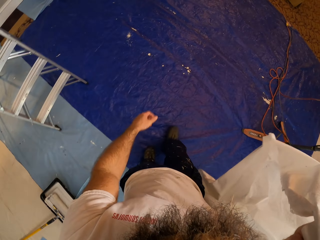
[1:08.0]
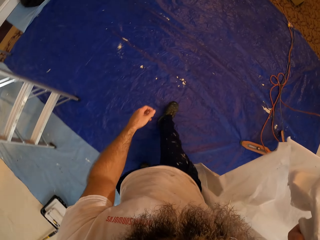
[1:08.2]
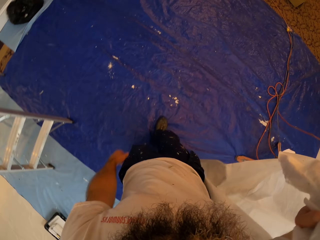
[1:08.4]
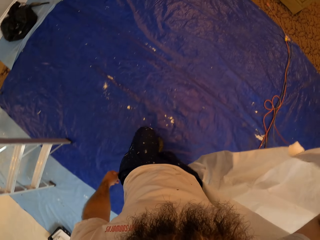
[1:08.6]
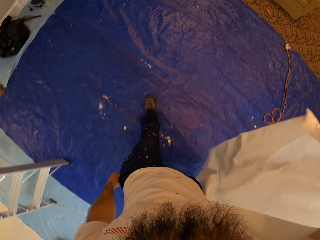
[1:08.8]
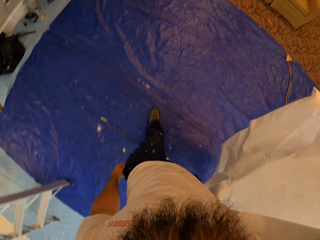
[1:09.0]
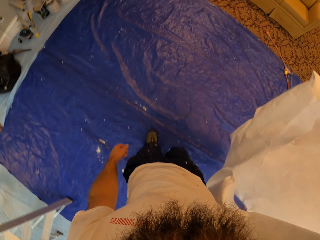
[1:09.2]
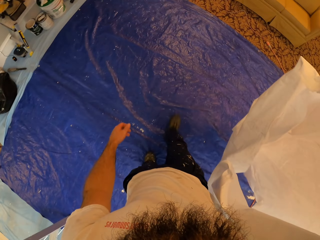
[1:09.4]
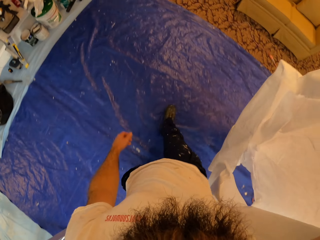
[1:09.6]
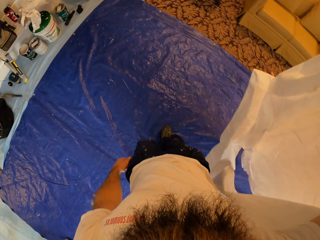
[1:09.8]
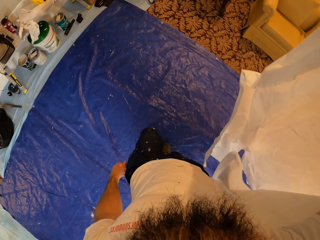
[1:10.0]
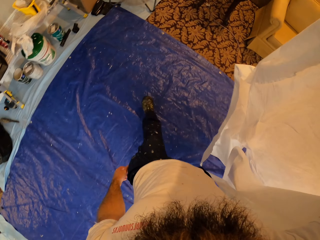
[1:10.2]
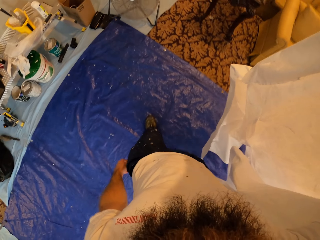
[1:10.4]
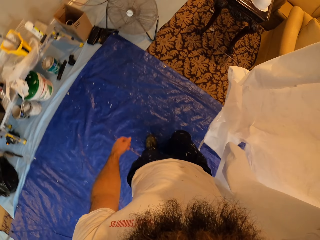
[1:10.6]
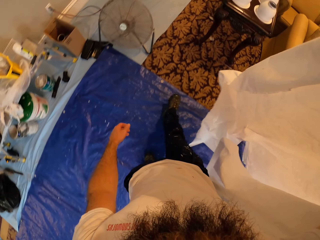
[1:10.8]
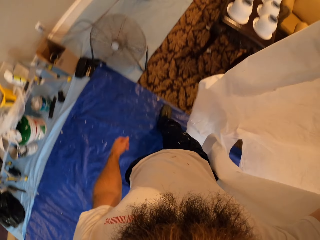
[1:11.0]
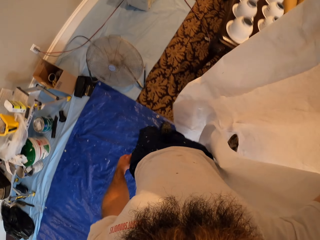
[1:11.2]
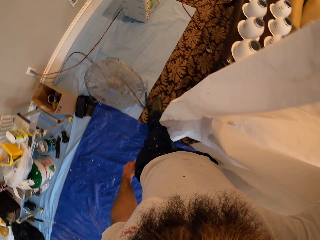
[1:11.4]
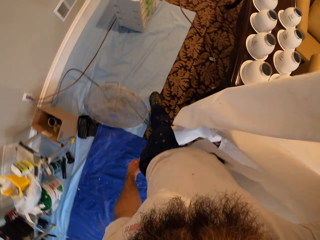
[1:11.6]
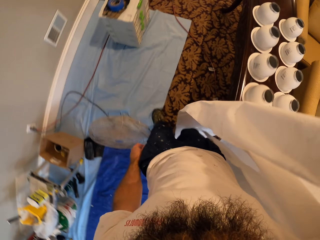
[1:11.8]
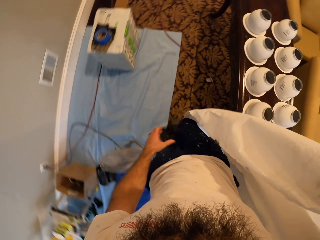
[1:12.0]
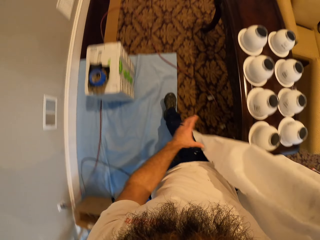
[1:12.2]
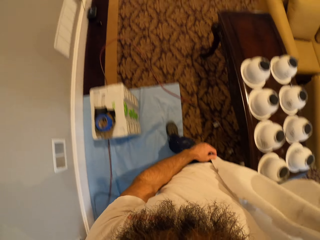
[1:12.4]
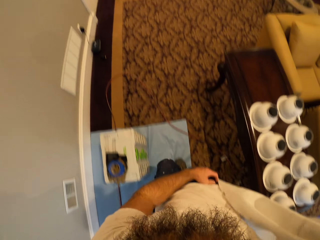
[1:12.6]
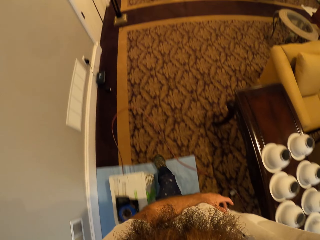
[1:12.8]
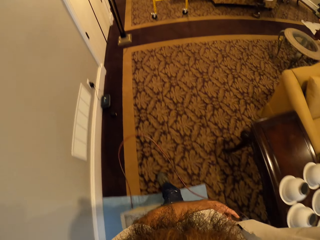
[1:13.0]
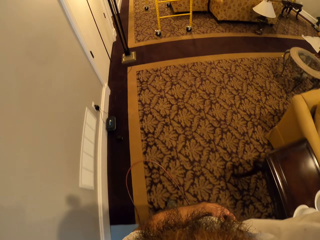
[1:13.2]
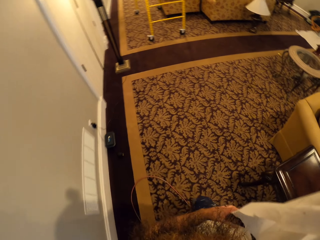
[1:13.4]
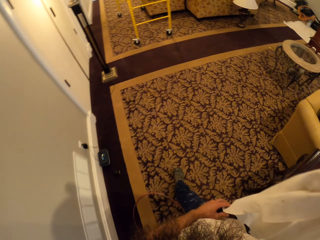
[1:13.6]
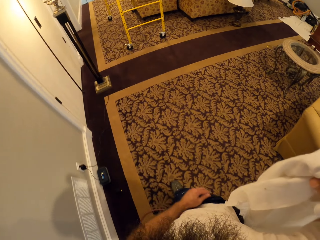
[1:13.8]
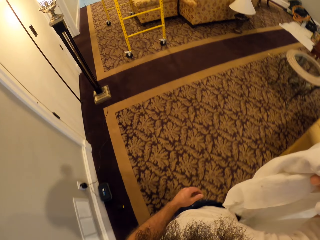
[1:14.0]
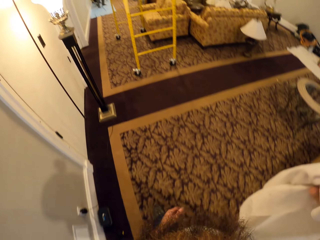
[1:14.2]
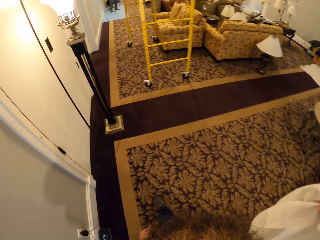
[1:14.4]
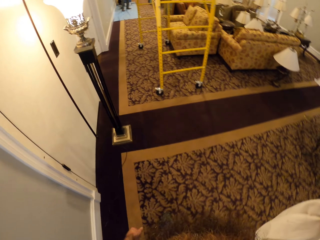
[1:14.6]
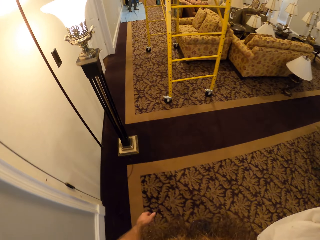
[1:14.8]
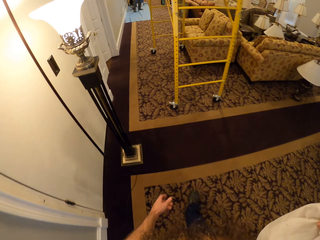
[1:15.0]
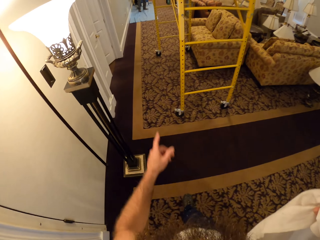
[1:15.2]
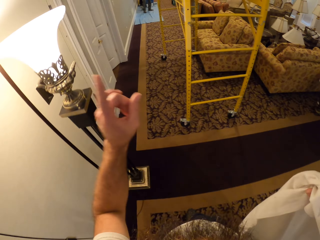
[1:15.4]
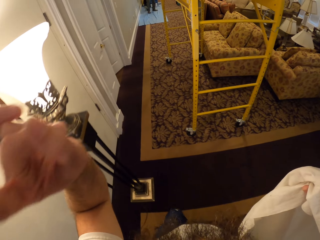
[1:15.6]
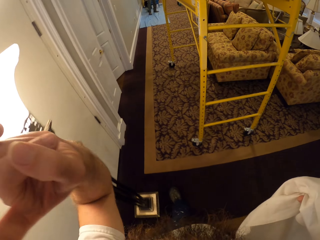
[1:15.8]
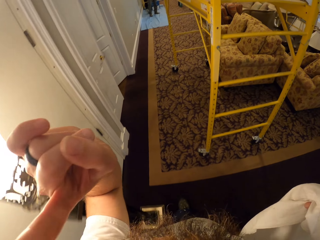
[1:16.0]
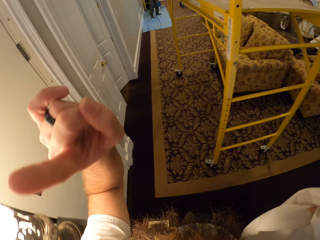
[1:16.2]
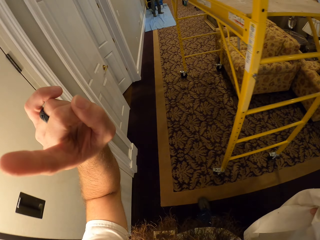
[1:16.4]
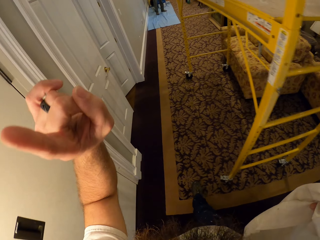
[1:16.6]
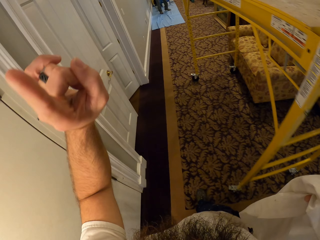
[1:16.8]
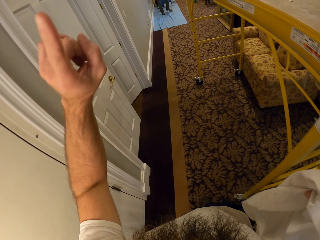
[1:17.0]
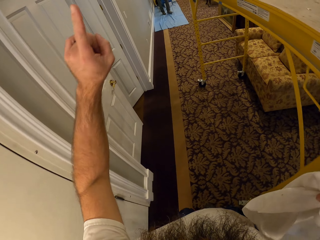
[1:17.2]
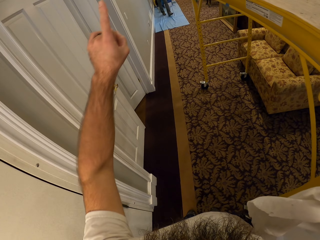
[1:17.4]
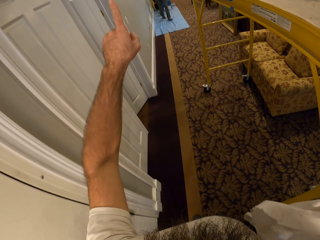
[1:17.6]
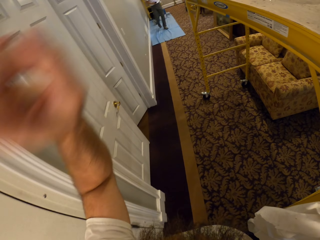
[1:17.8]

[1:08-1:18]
The camera wearer interacts with a man.

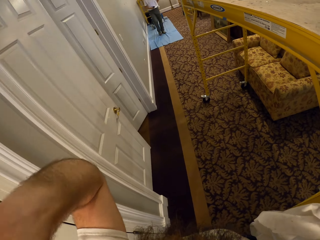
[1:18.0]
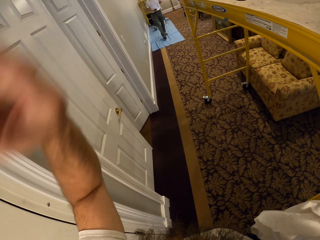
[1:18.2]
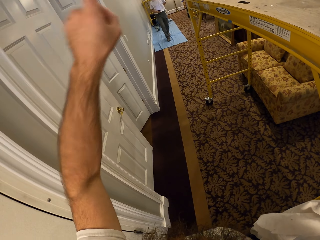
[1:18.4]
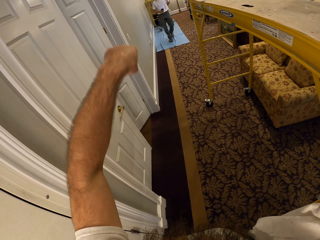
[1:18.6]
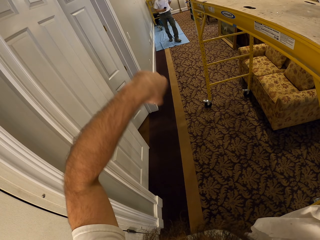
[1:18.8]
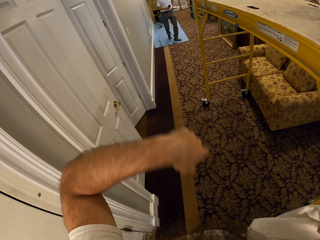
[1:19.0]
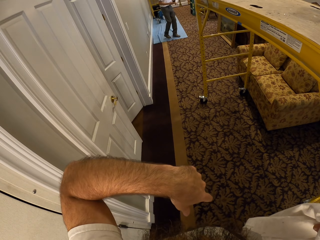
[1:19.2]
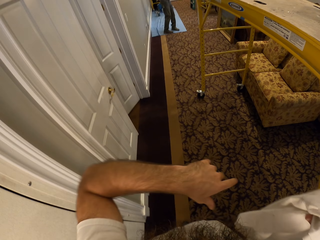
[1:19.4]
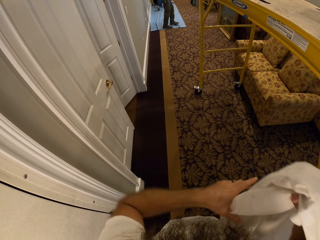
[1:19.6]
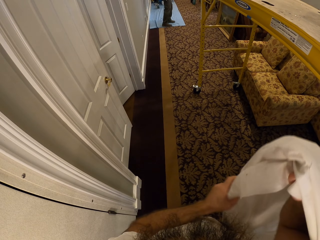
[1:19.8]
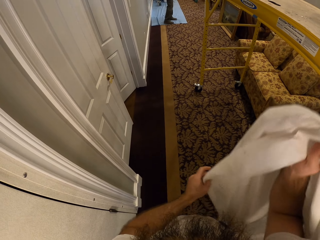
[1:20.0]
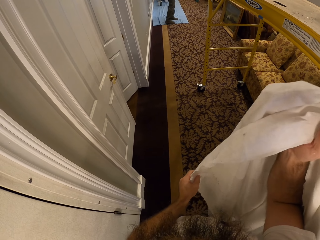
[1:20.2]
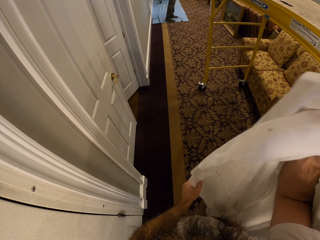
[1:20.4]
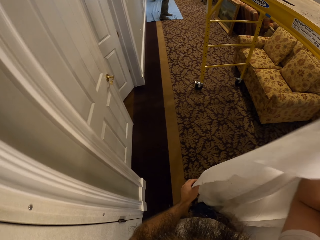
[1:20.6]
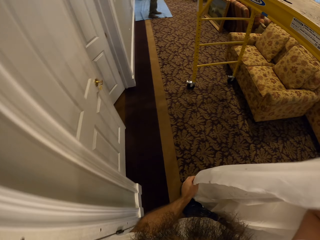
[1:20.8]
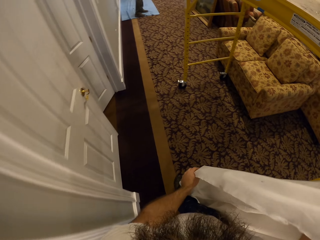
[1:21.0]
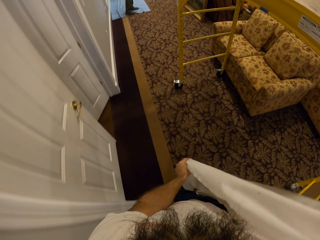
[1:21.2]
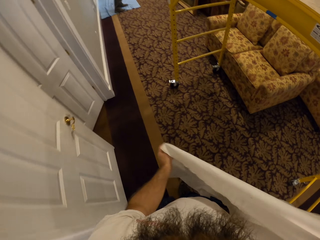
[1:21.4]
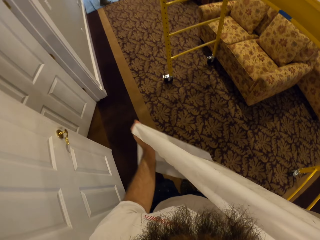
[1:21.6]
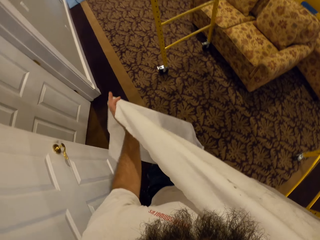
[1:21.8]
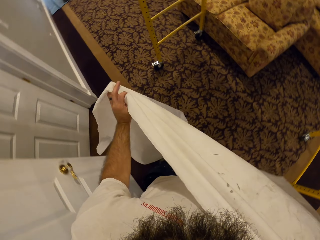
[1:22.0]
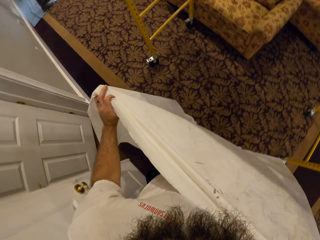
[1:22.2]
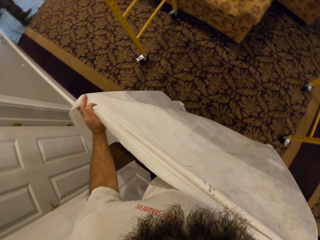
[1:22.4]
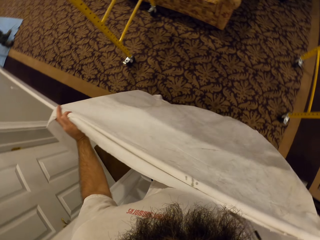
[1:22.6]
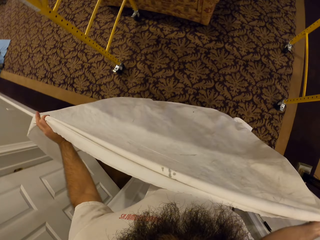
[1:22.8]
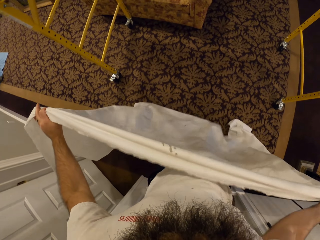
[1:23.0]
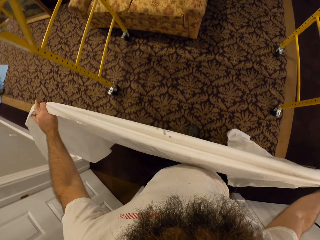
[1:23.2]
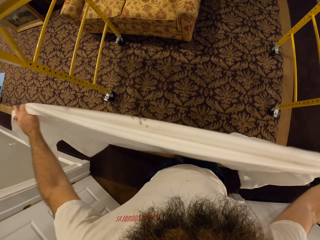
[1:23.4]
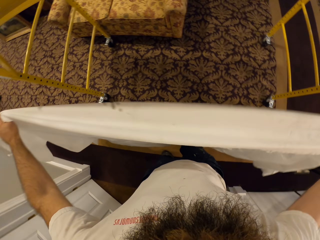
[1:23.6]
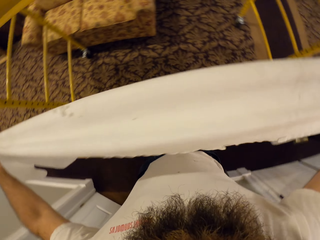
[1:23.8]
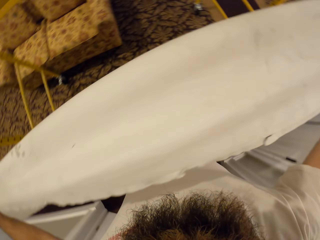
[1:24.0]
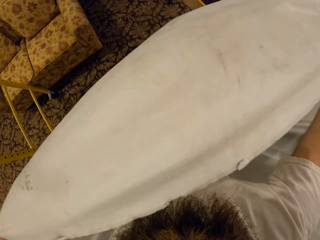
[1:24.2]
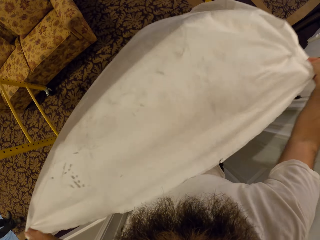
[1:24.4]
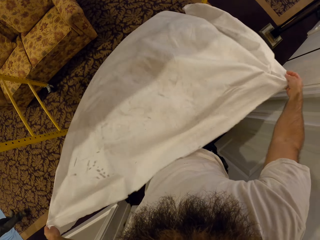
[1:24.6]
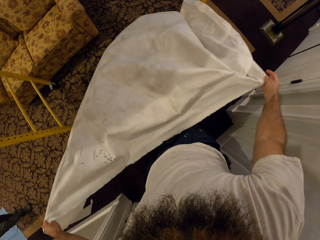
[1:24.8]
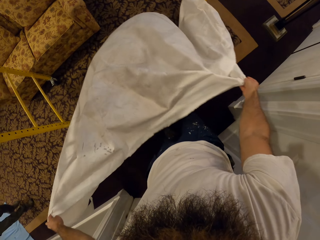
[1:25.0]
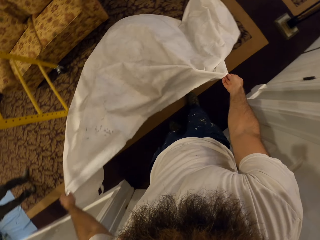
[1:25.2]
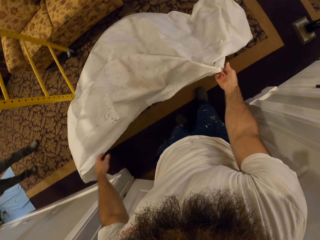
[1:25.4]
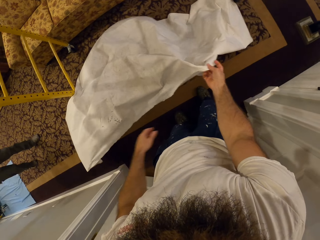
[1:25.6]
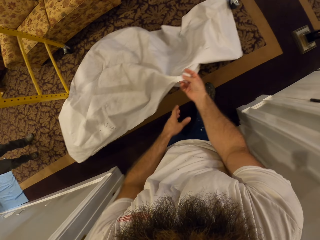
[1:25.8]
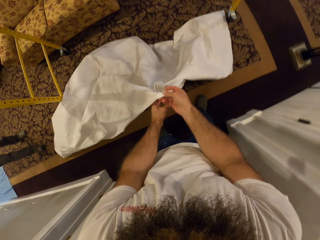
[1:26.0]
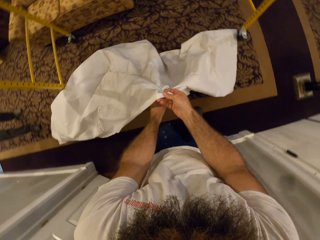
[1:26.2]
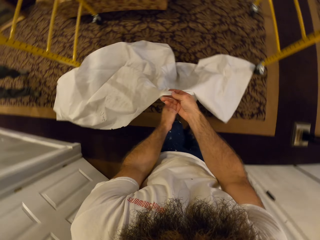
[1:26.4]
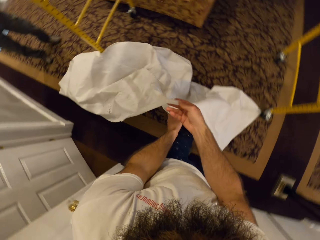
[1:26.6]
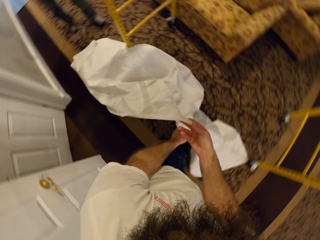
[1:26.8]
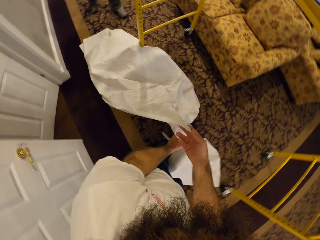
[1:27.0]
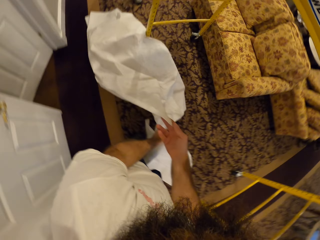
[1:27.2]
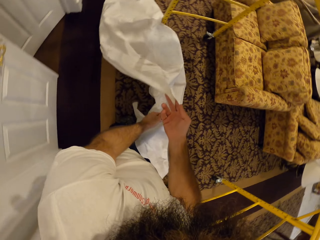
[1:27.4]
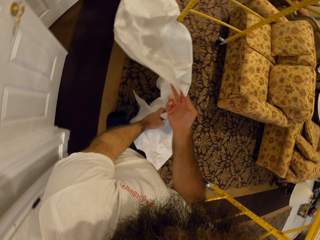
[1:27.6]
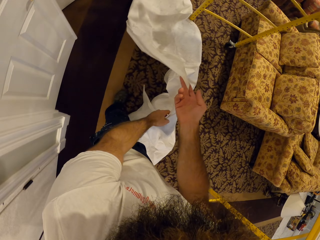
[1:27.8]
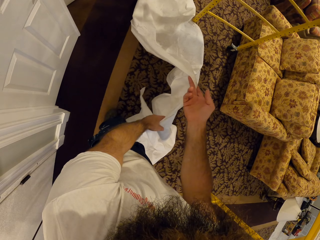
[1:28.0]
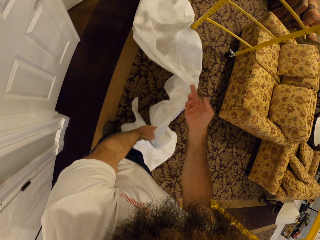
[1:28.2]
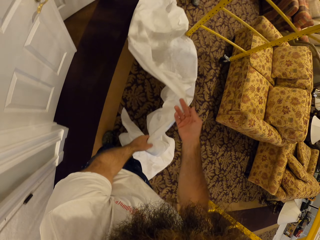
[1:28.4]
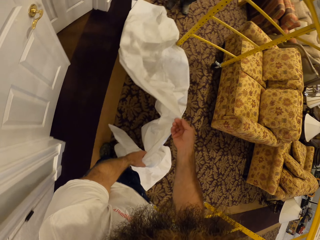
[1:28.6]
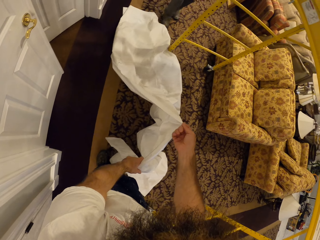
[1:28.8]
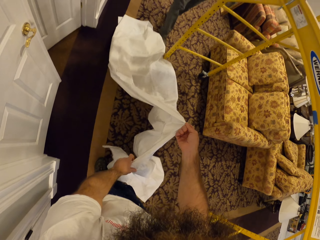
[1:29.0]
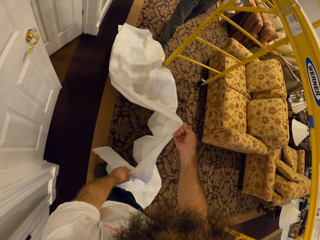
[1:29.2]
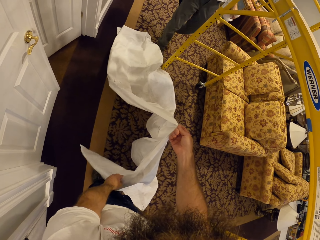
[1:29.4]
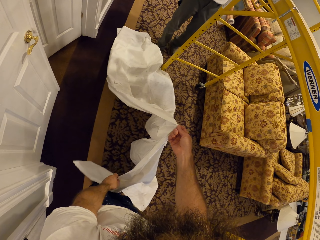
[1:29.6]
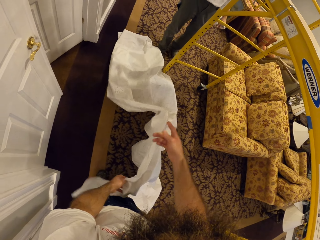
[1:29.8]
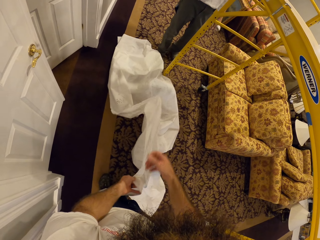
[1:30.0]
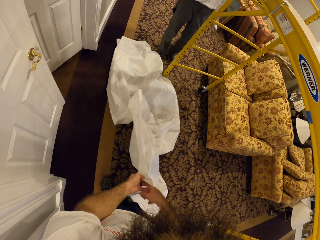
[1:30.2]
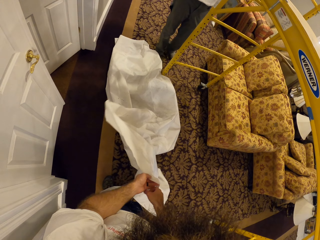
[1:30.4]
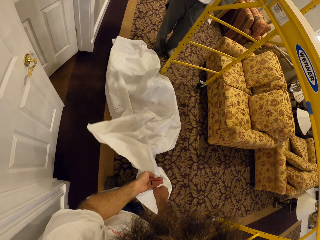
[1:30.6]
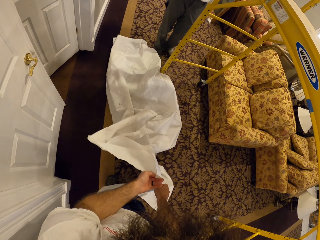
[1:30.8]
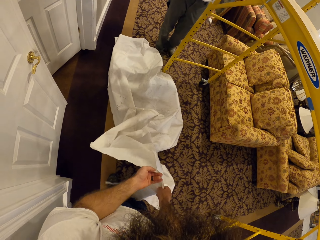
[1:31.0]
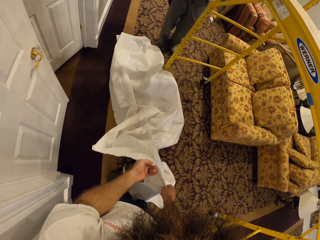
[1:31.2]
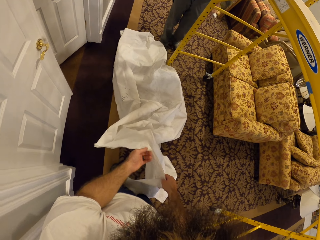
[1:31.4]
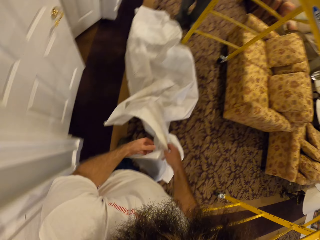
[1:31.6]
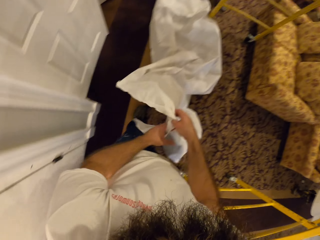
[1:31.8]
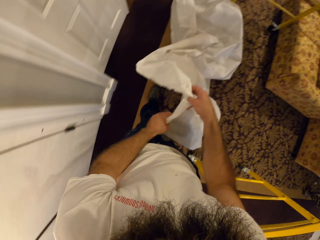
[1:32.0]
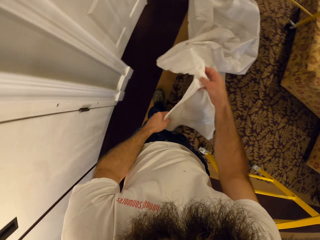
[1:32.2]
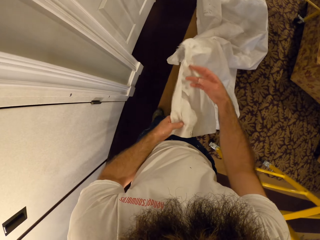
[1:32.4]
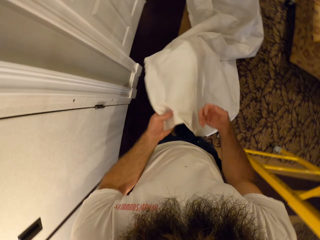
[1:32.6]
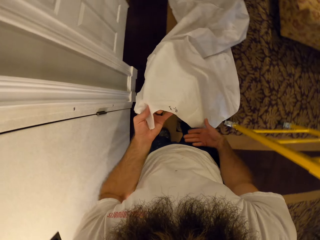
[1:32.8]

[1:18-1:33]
The man holds a phone in his right hand. The camera wearer holds the cloth in both hands. He spreads the cloth on the ground with both hands.
